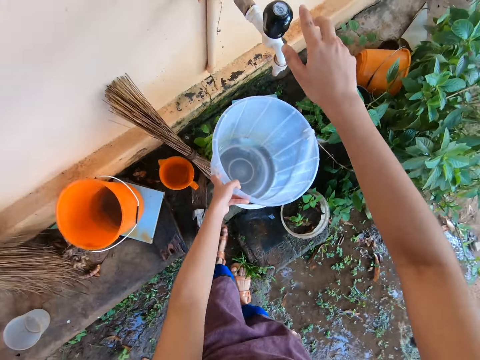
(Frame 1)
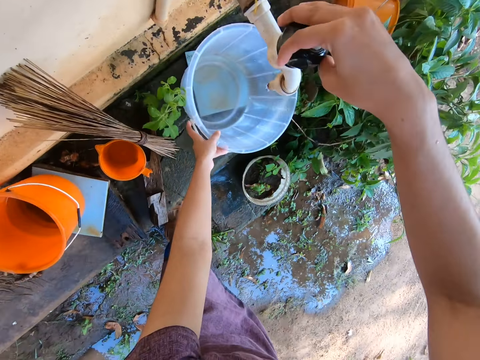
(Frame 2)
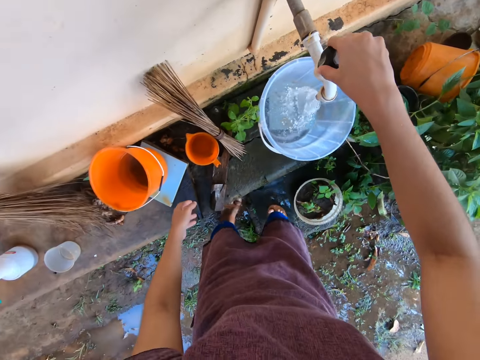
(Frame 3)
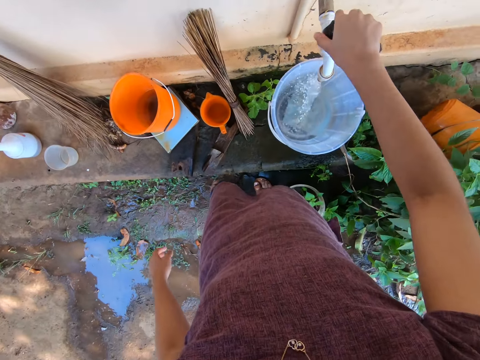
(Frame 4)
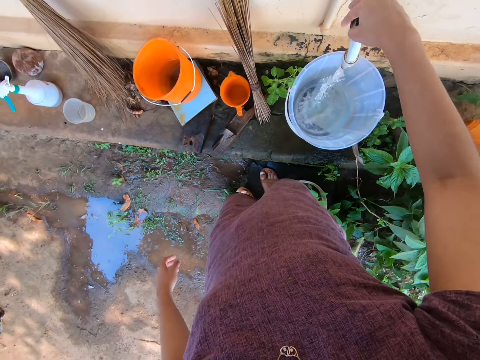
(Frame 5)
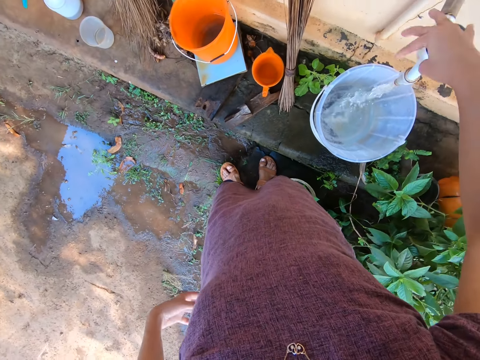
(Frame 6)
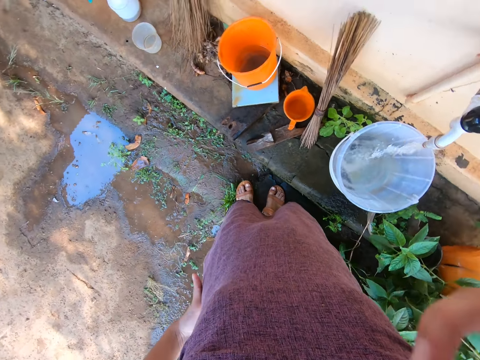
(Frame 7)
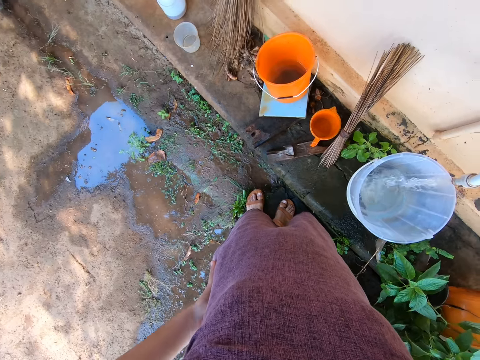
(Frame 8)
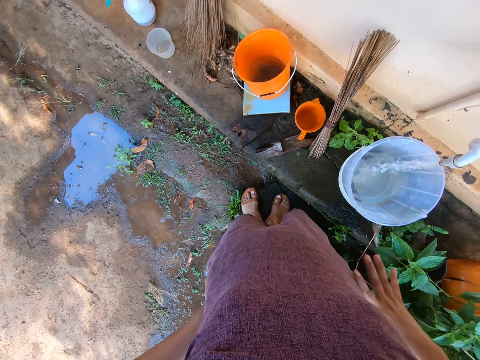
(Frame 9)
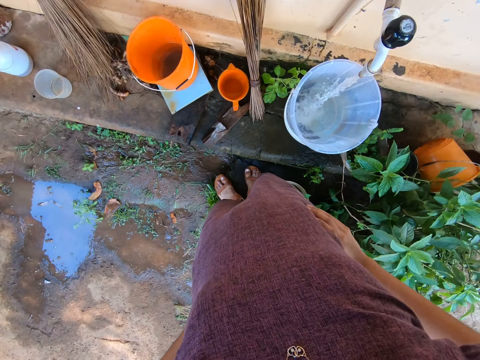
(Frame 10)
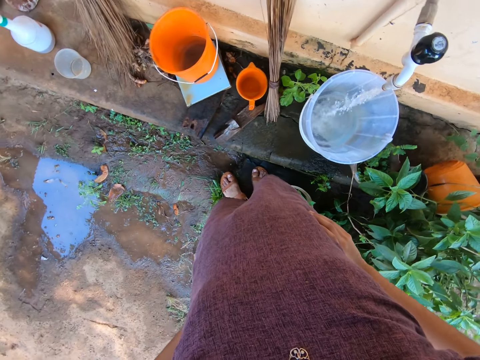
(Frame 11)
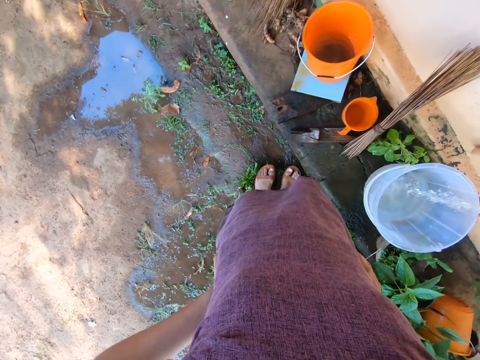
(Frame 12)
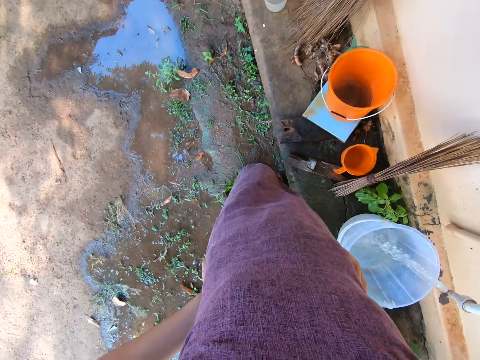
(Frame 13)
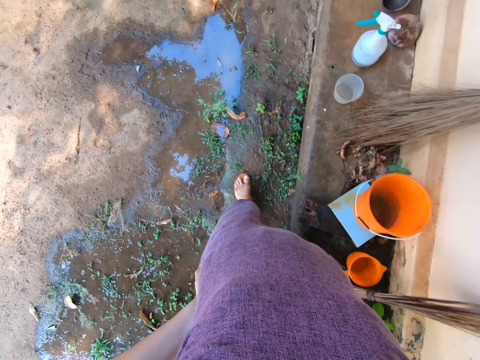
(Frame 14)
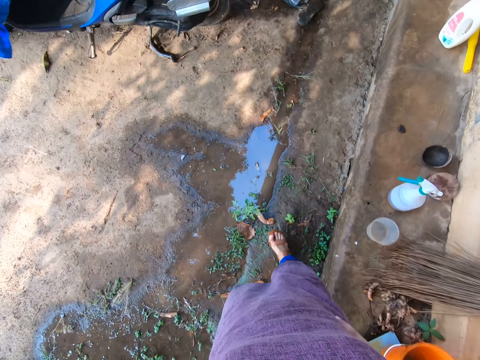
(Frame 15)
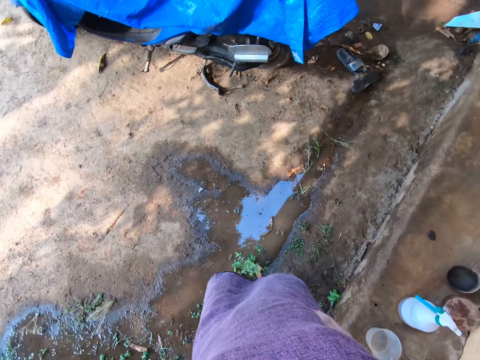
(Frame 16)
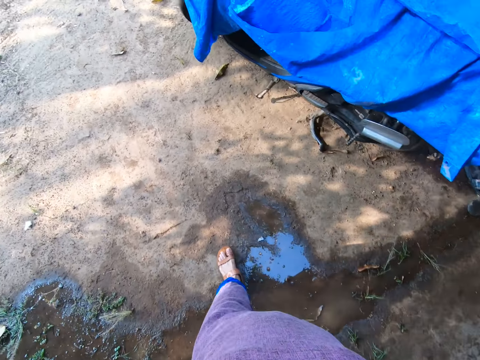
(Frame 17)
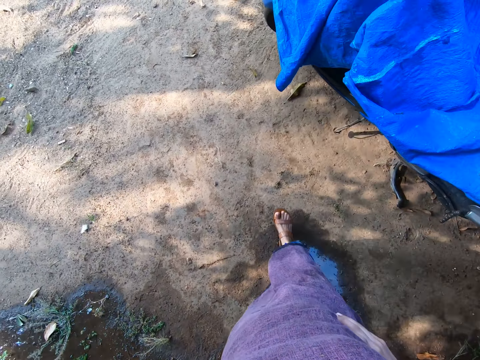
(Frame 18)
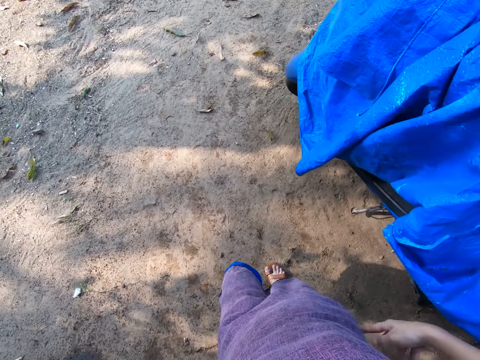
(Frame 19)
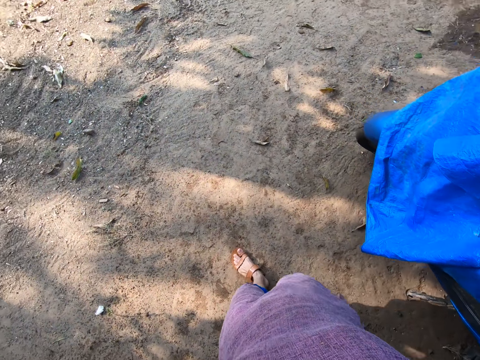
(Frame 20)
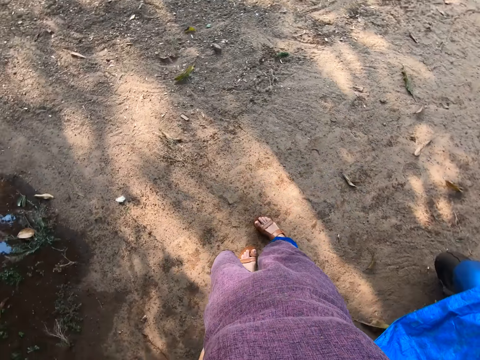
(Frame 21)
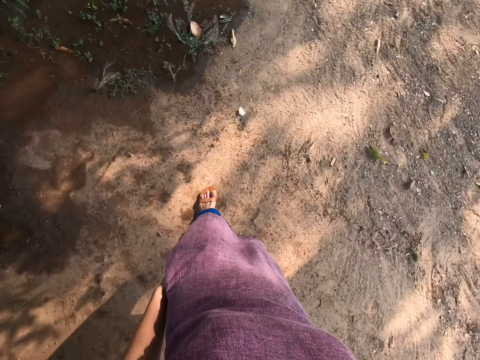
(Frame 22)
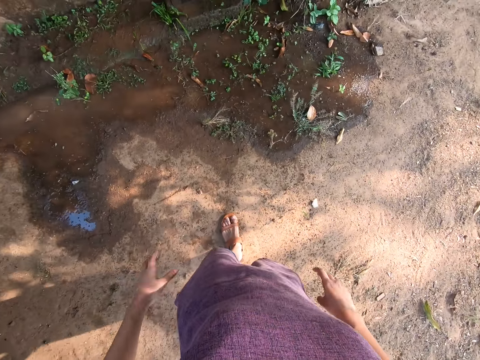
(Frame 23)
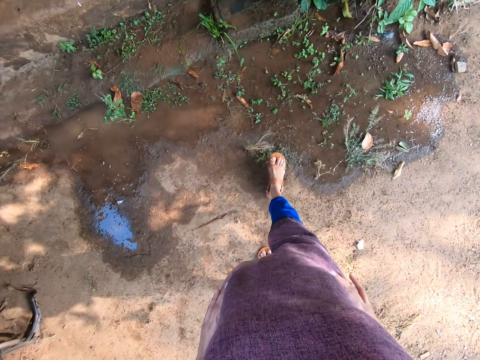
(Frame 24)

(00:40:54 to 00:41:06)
The camera wearer turns on the tap on the wall with her right hand. She drops the bucket on the ceramic pavement under the tap with her left hand. She holds the waist. She walks around.

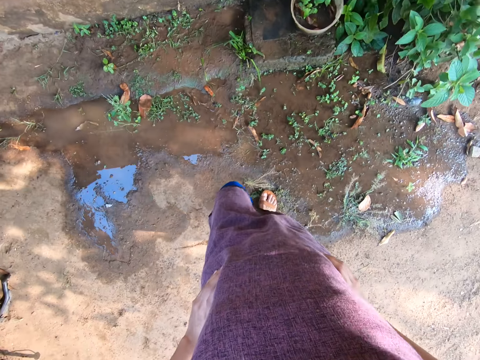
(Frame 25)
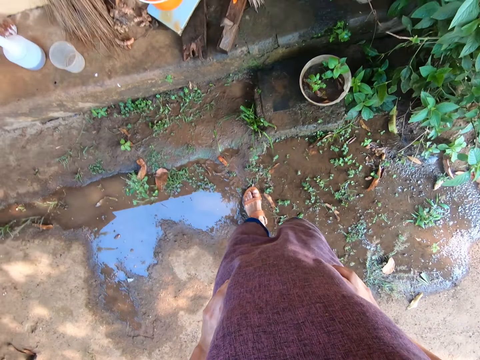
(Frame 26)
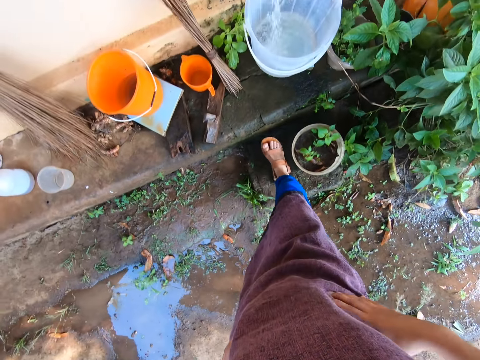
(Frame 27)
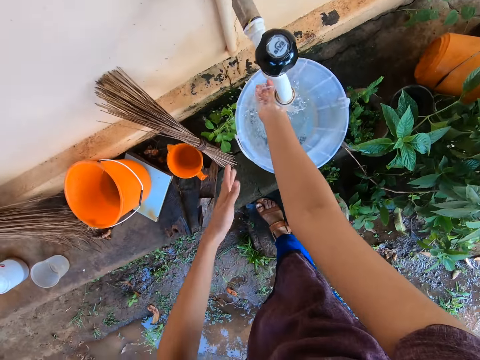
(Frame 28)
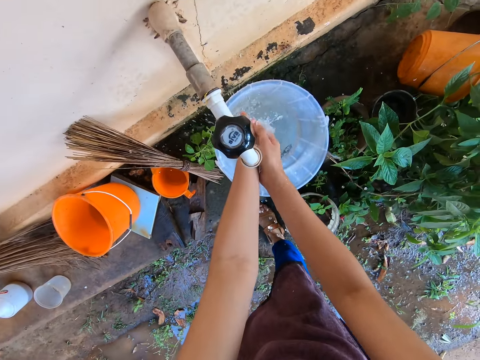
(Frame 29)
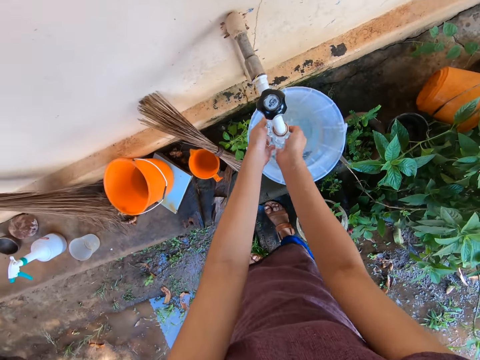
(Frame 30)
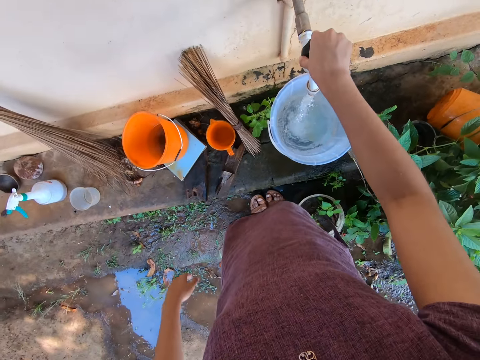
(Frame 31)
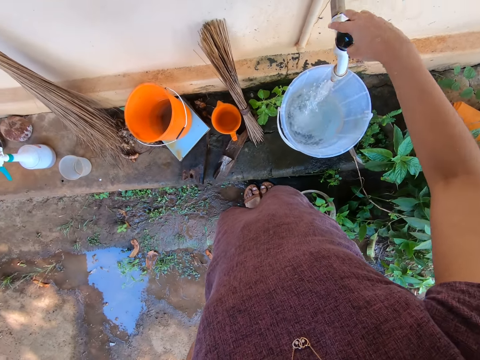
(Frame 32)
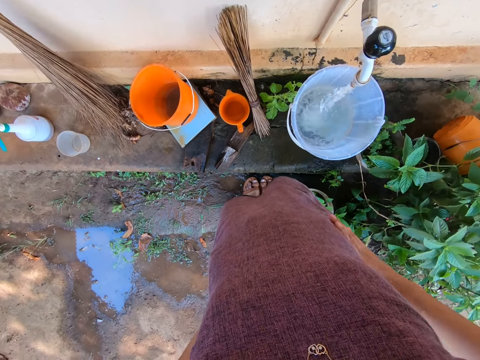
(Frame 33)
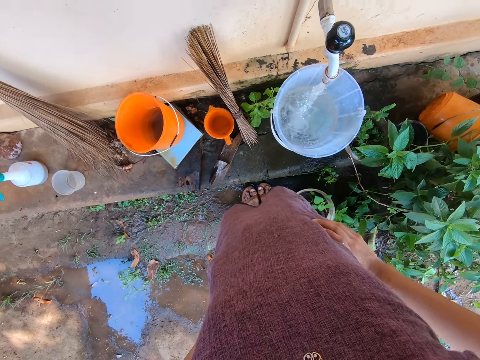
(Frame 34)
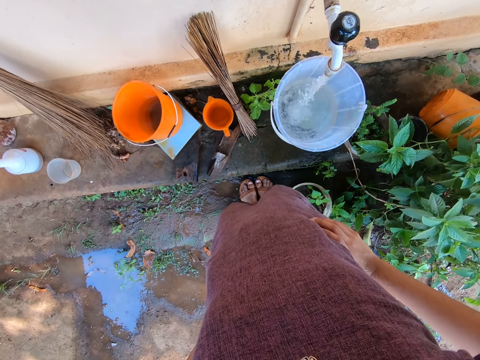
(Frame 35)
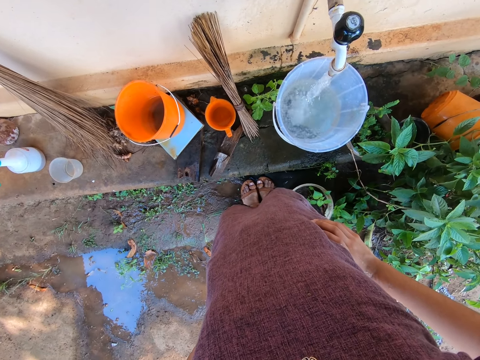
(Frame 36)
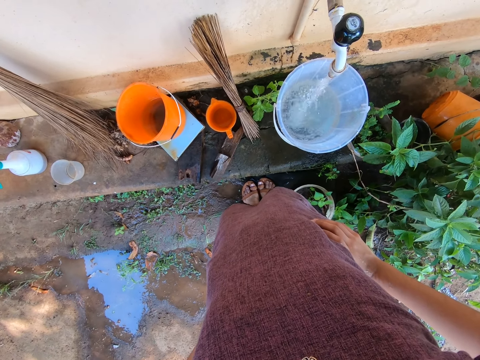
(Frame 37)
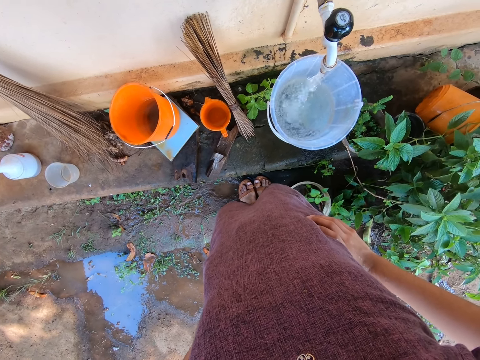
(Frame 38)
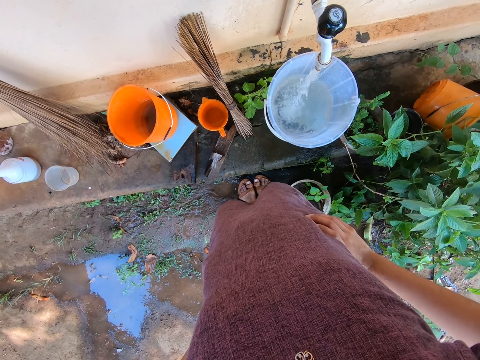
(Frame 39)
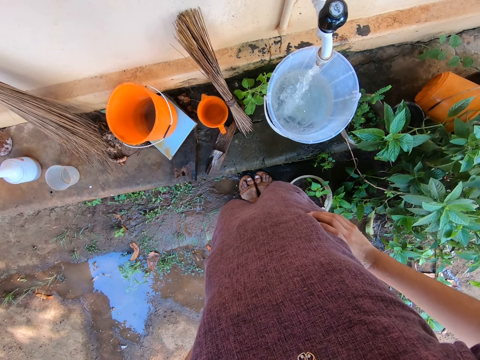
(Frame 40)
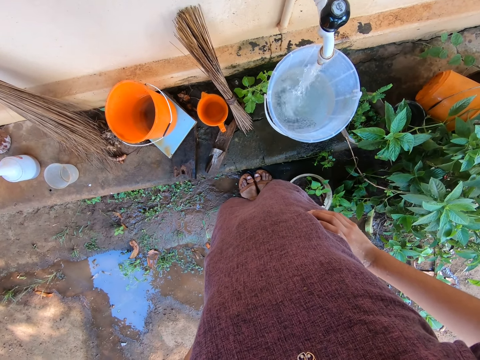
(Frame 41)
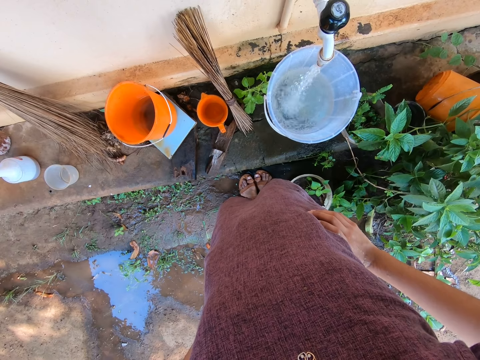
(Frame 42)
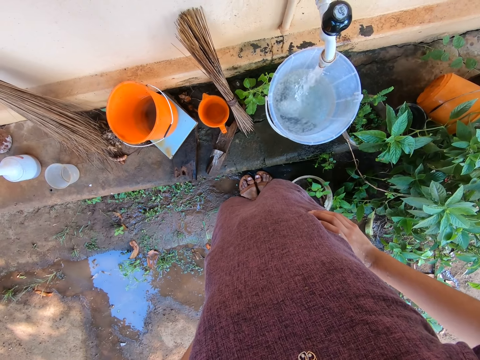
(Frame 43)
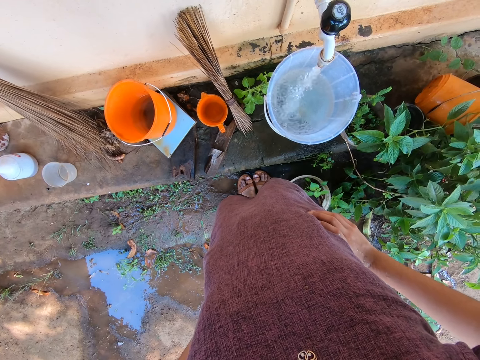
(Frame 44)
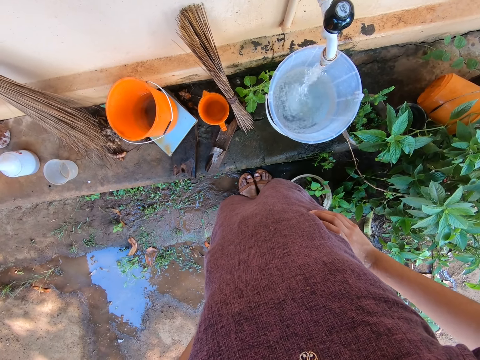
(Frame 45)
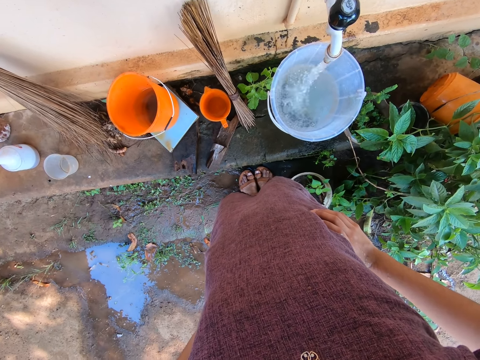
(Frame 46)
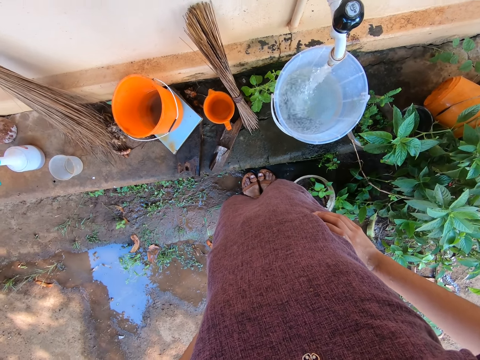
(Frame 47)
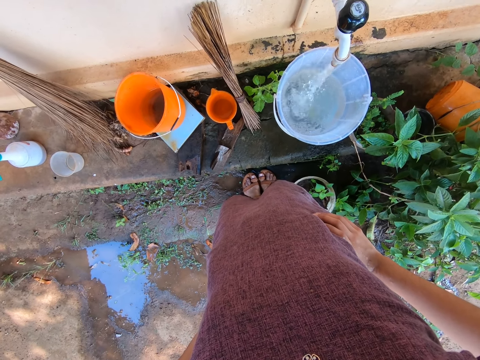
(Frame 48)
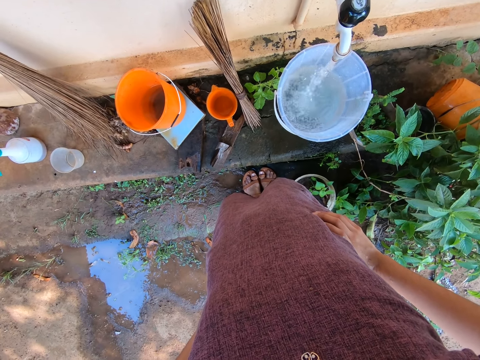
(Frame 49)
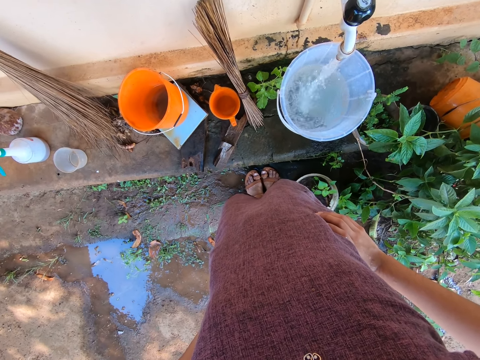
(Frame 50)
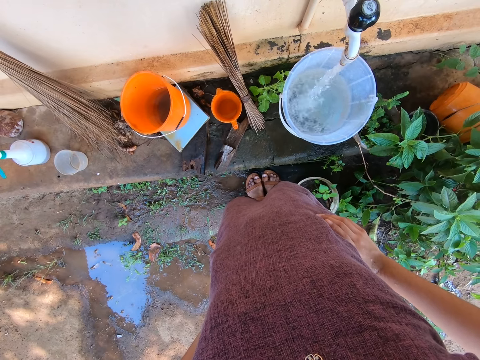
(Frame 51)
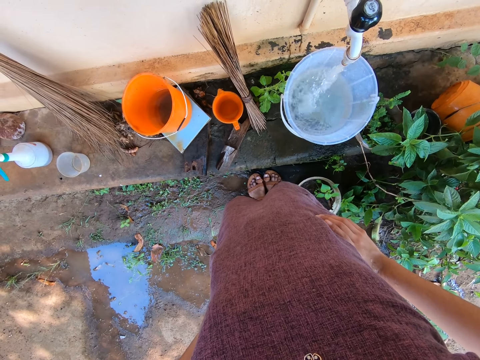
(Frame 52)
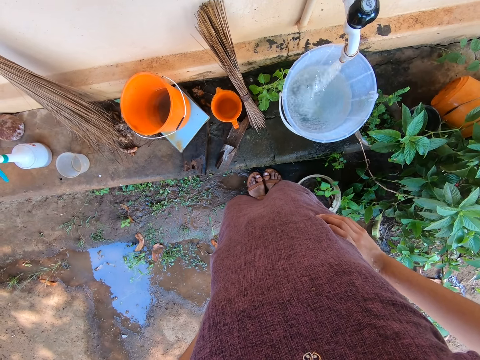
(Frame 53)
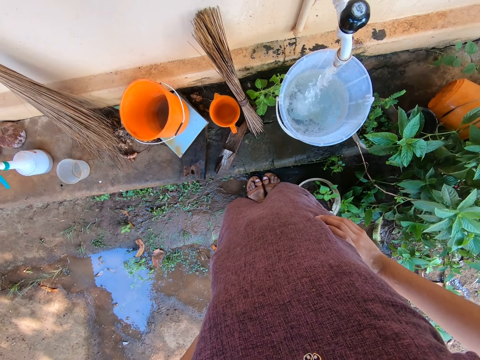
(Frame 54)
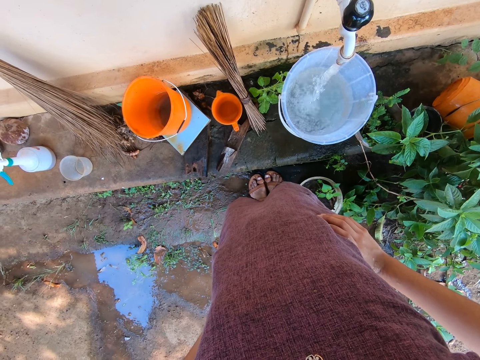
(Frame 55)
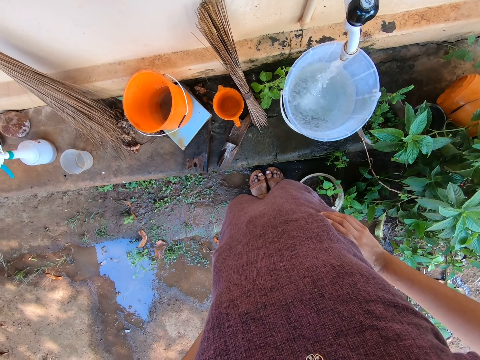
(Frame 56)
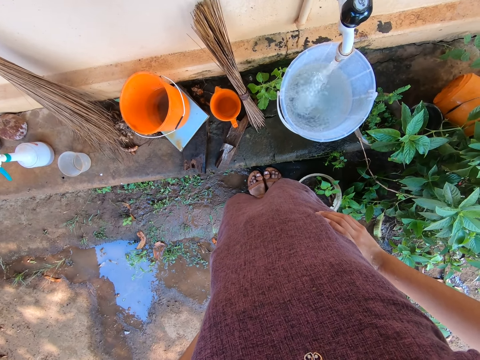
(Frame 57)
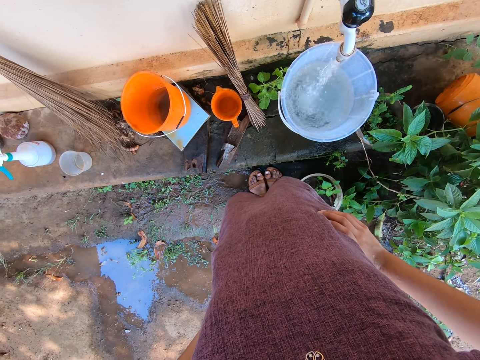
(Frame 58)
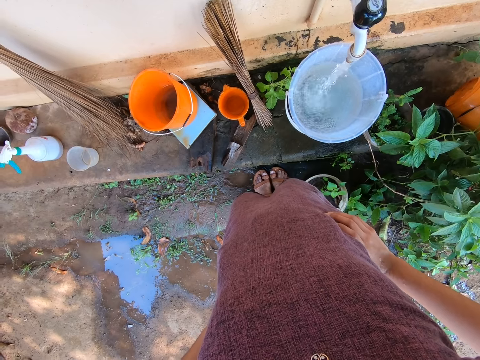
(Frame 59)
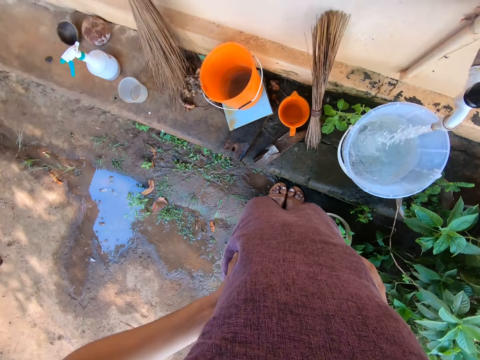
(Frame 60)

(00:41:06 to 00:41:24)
The camera wearer rinses her right hand with the water from the tap. She rinses both hands with the water from the tap. She turns on the tap knob on the wall with her right hand. She holds her waist. She looks at the water.
